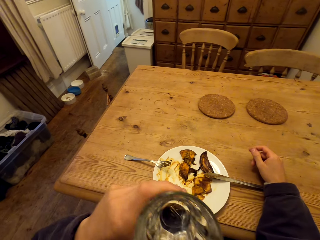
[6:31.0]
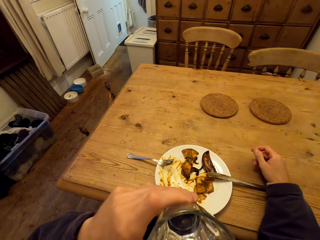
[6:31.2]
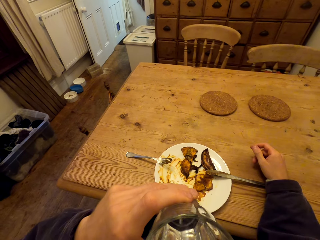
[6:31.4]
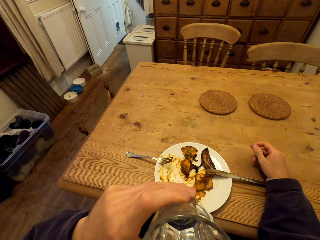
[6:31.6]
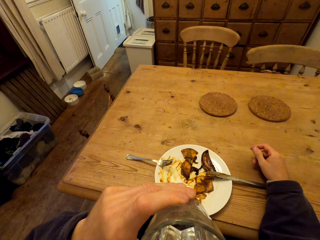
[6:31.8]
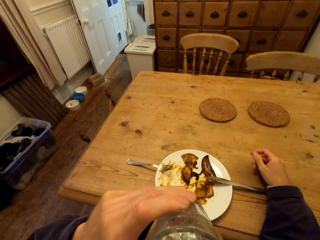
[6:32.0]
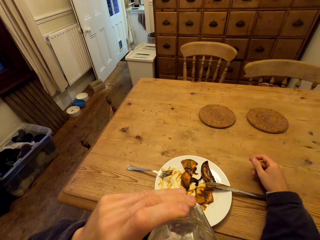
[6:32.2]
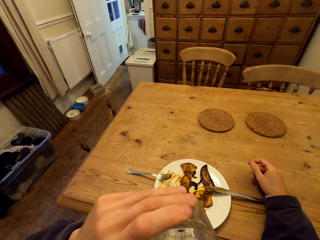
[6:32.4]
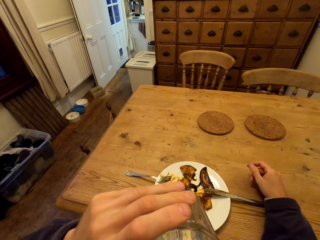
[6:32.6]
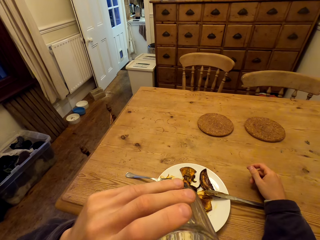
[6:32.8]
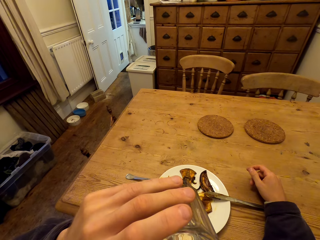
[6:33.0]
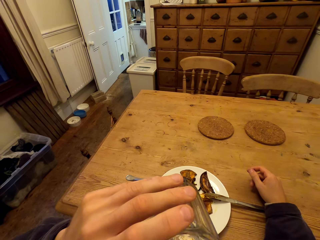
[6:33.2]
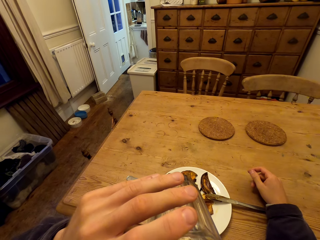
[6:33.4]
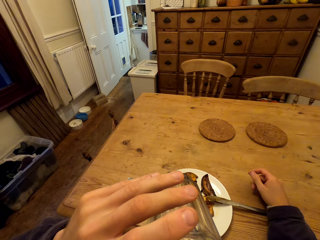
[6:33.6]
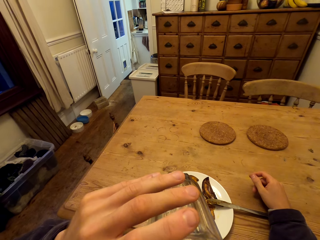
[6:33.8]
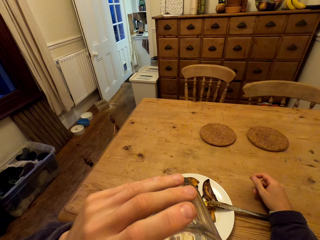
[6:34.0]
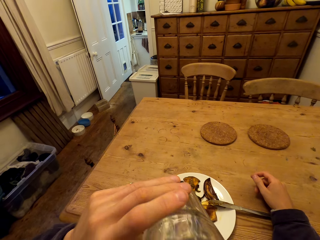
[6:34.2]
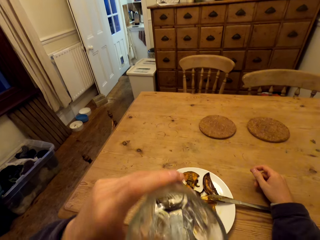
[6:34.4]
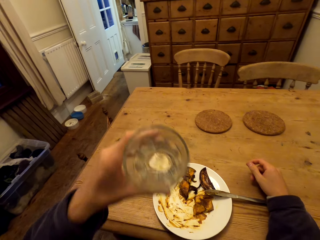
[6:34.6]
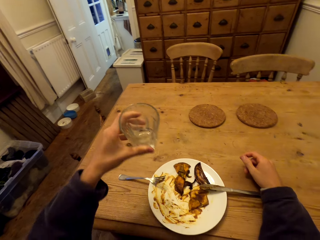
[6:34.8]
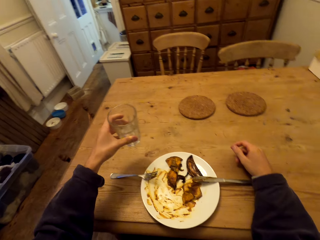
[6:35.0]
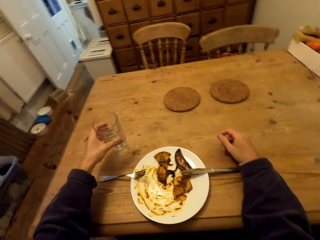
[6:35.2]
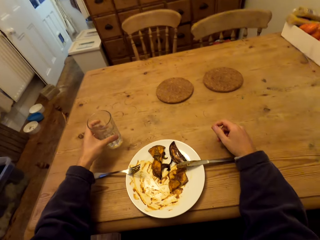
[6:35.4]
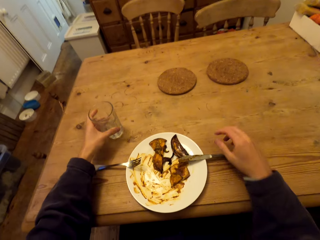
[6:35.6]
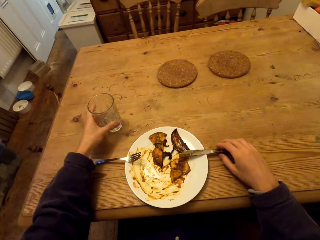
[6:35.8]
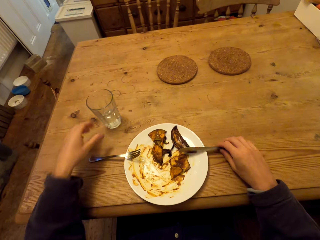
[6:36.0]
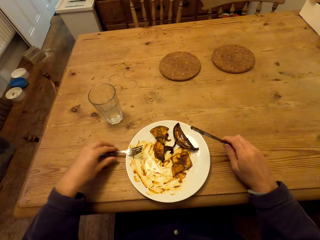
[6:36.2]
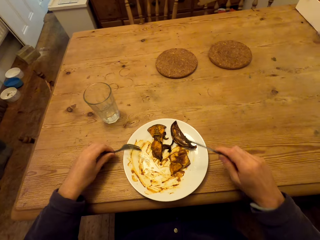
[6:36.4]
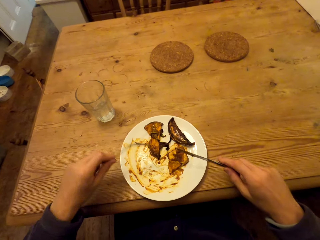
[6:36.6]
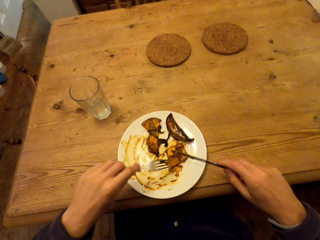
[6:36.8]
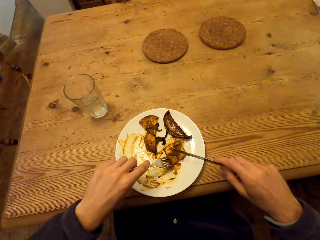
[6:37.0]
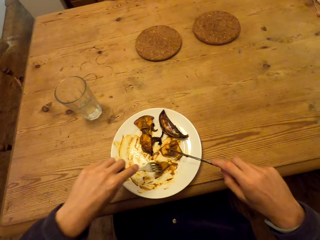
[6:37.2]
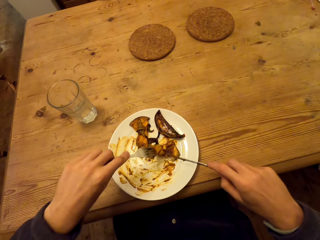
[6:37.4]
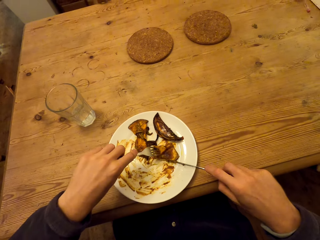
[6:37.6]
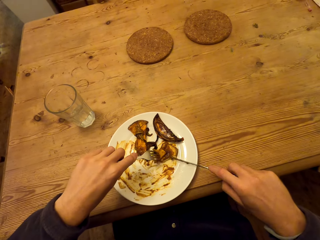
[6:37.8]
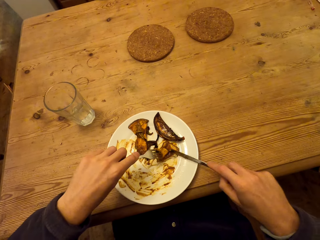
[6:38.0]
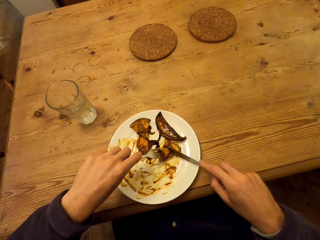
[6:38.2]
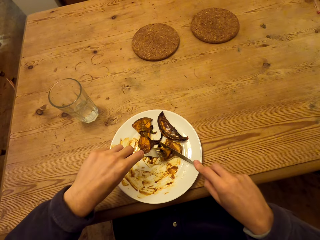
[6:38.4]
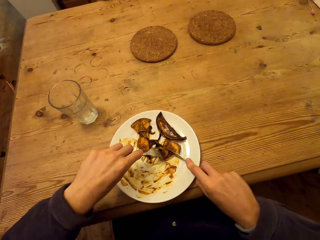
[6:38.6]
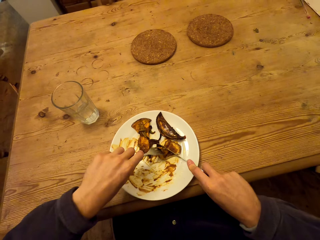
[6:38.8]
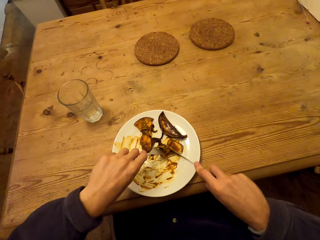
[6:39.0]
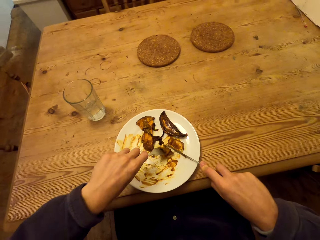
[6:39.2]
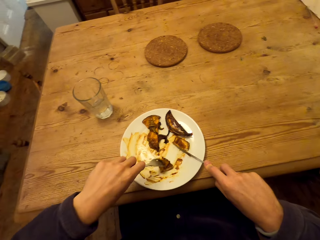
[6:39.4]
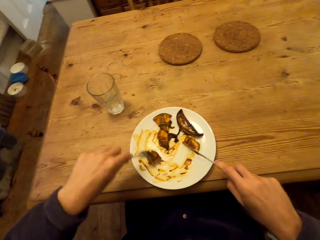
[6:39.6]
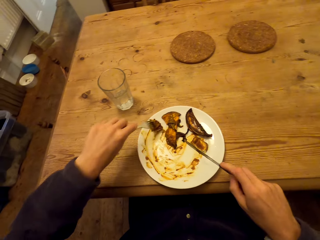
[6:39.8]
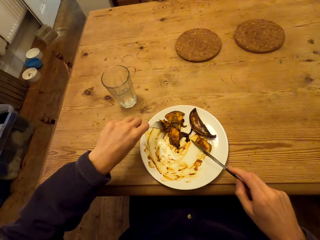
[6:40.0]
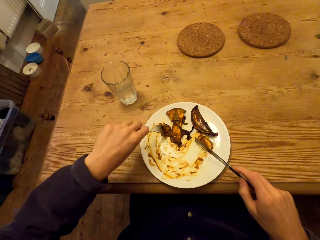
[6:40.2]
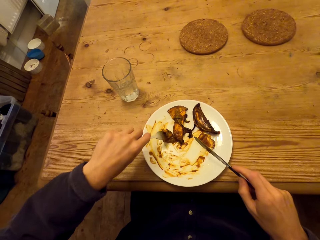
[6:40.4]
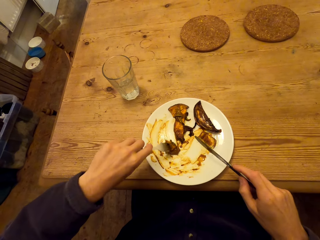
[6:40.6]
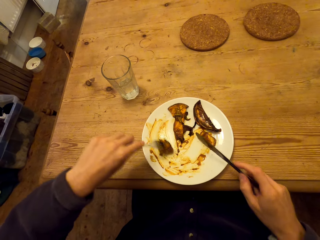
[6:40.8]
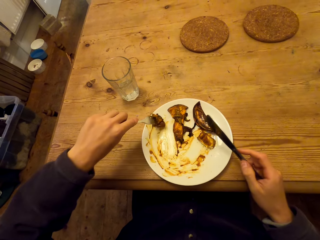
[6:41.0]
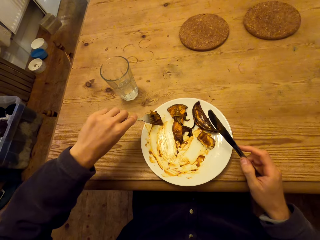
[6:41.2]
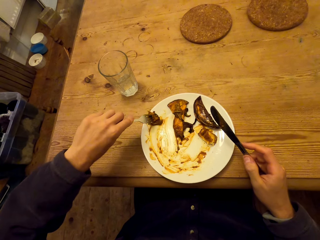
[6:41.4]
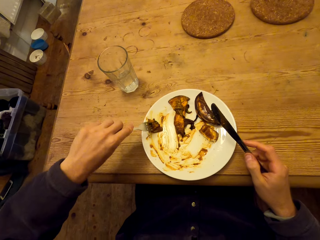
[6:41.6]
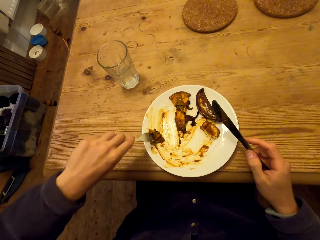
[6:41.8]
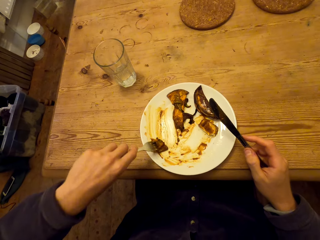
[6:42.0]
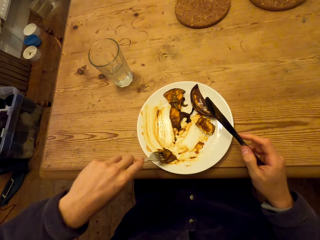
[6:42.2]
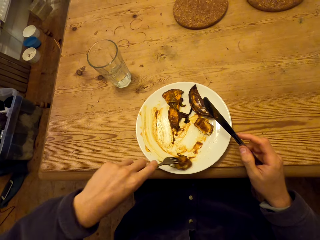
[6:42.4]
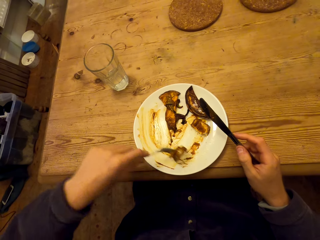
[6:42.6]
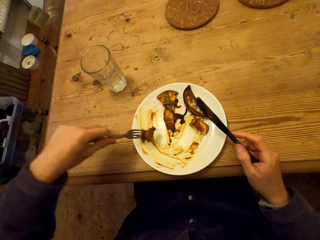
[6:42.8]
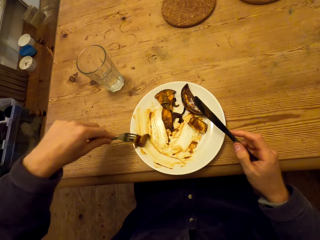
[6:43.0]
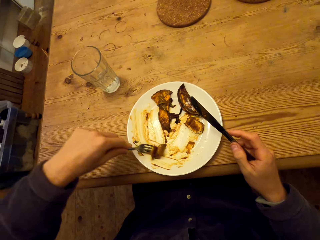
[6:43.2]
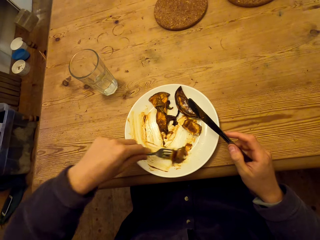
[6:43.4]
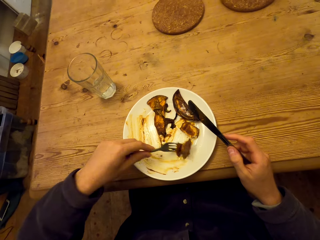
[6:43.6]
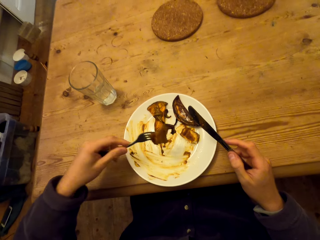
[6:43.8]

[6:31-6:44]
The camera wearer drinks the water. They place the glass of water on the table. They pick up the fork and eating knife from the plate. They hold a spoon. They hold the fork. They cut food. They scoop the food. They do something.

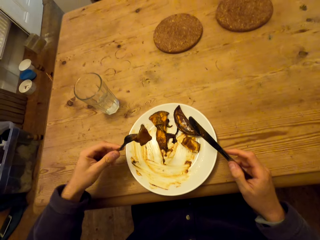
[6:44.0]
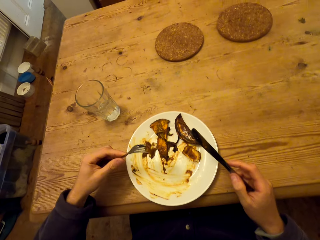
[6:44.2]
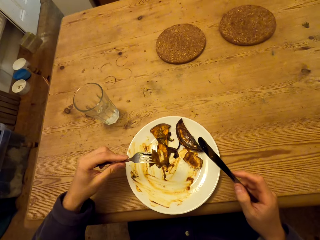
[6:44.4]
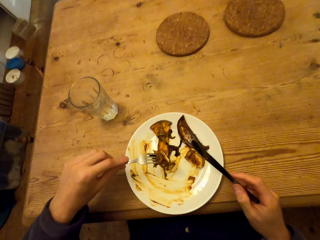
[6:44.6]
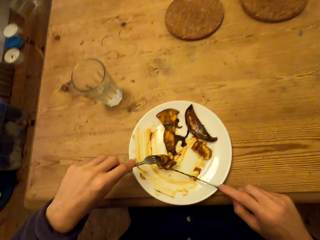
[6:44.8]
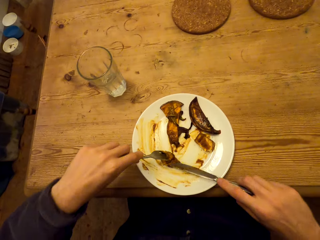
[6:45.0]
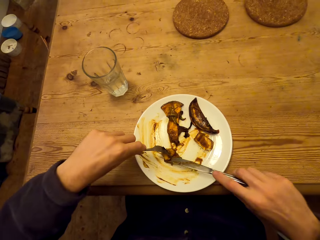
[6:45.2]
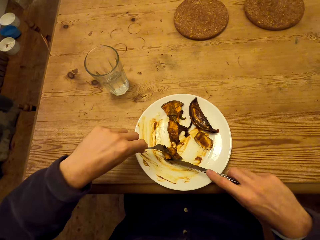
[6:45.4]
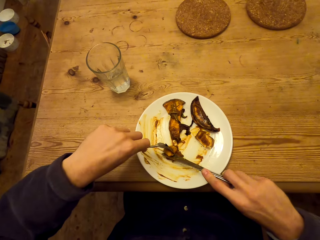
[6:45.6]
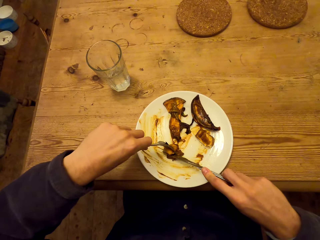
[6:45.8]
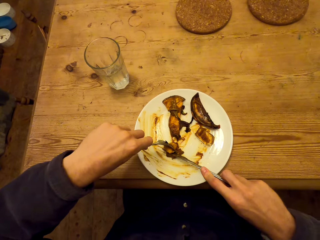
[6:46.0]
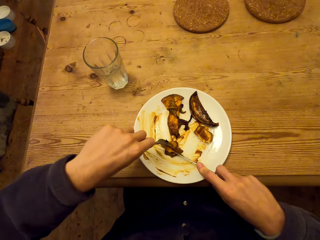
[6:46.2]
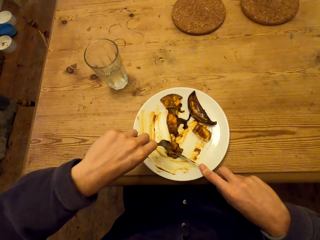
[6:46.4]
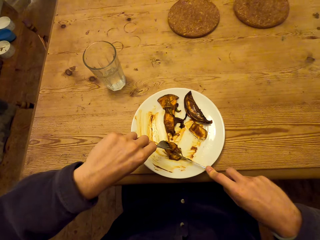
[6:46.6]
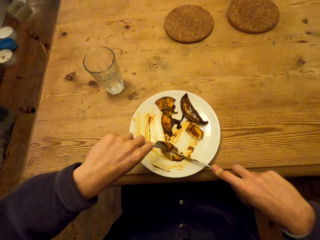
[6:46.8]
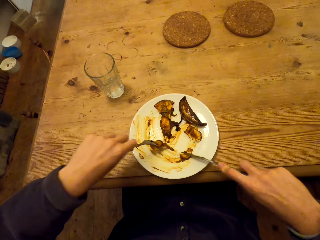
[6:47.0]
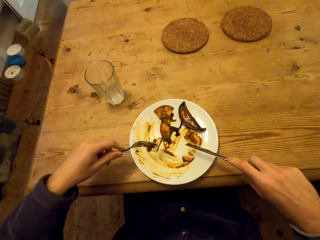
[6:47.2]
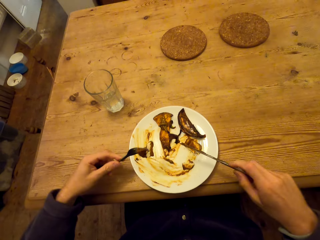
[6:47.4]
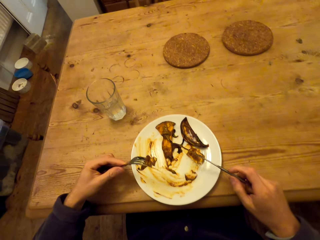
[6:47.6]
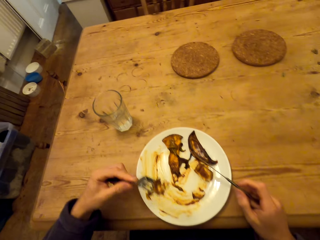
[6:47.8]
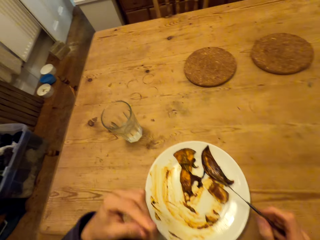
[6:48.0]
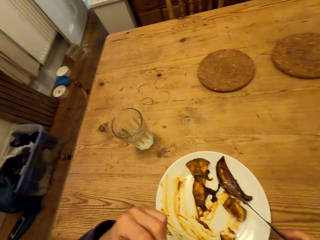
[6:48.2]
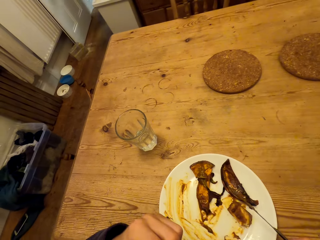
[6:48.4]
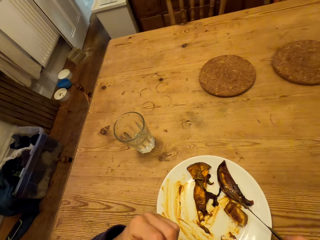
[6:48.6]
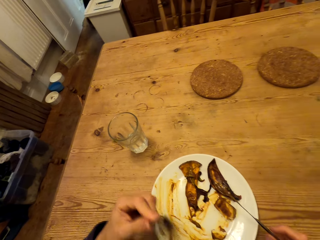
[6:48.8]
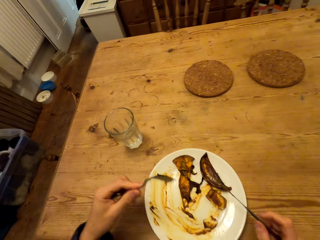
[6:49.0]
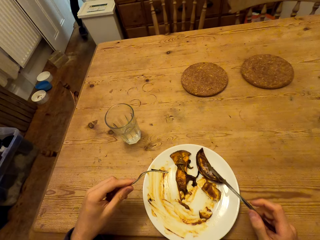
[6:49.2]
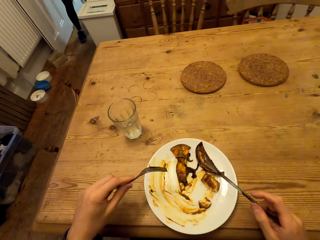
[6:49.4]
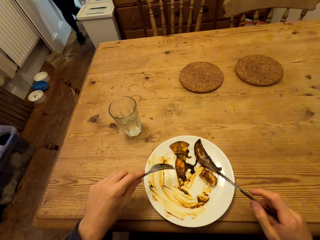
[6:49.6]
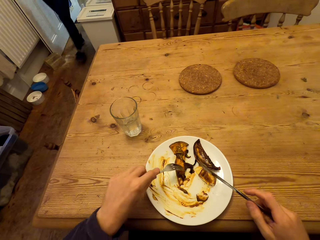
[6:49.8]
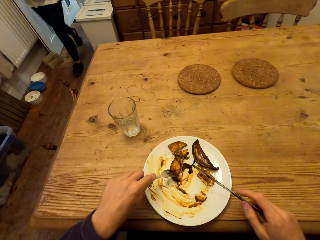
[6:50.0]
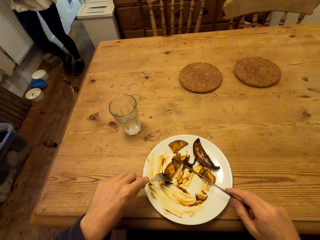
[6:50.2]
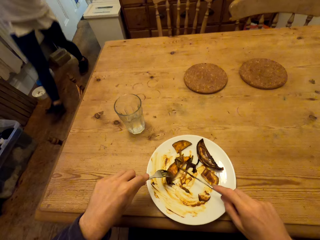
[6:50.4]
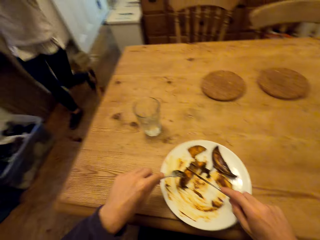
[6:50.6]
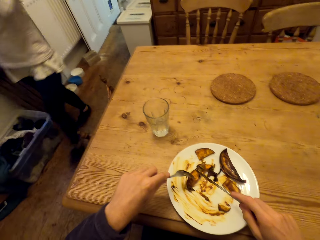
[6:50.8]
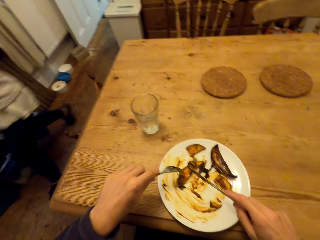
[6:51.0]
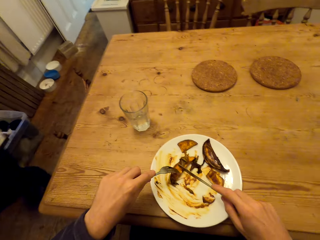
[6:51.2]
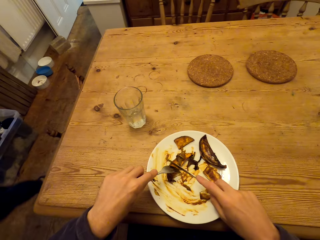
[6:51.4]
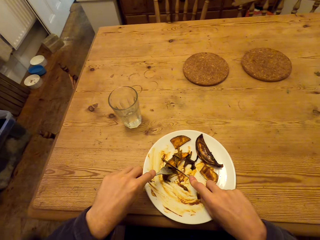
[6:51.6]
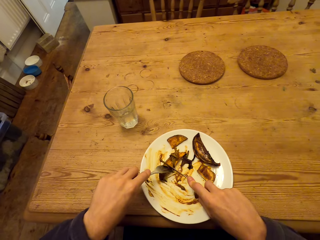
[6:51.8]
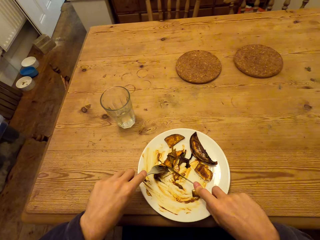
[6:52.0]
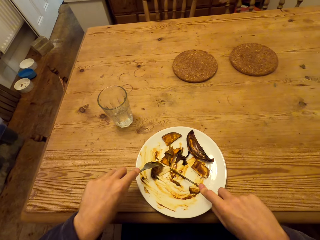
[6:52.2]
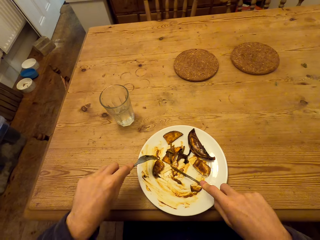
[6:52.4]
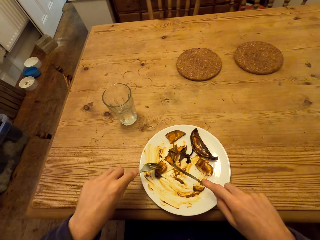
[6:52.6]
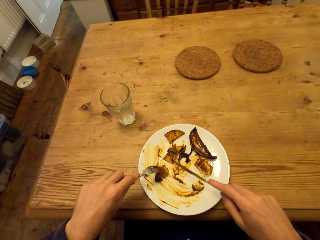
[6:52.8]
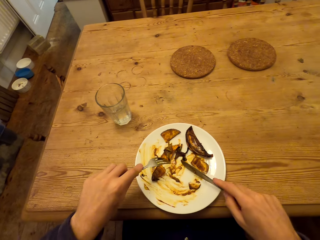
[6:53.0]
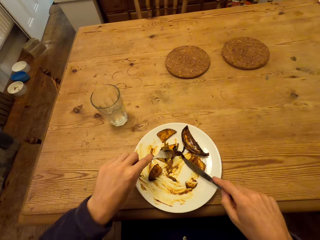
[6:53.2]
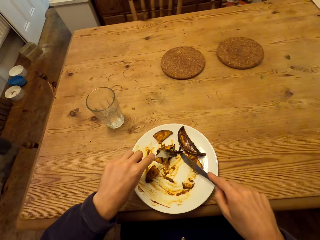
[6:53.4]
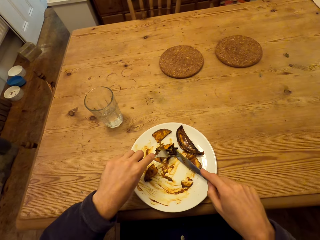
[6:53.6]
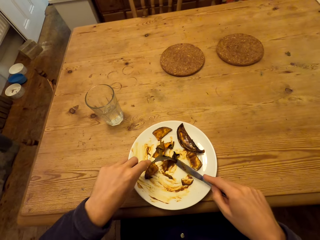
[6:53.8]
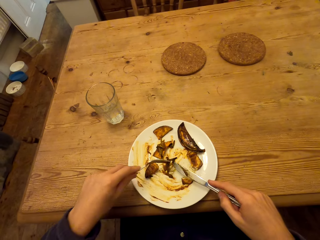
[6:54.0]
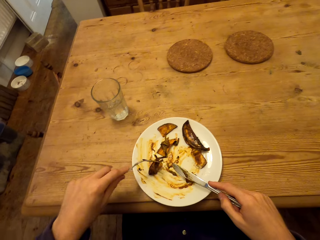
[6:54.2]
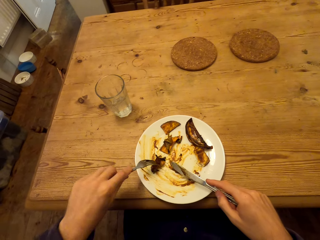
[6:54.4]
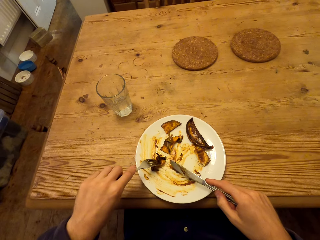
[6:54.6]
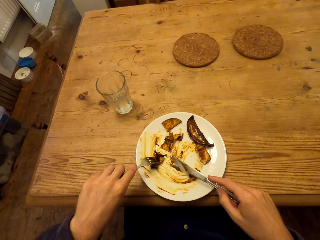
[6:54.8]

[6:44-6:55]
The camera wearer cuts food. They eat the food. They cut the food.
